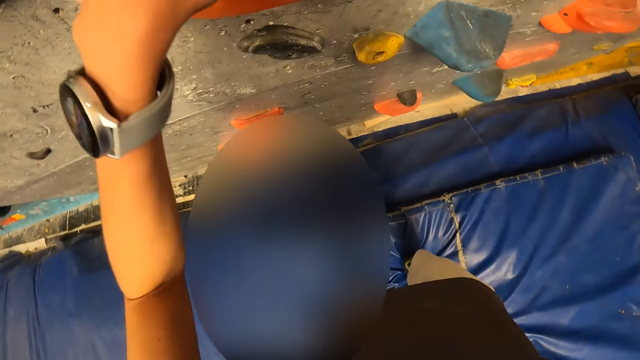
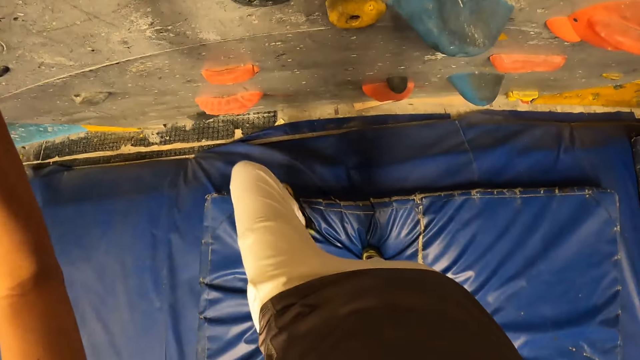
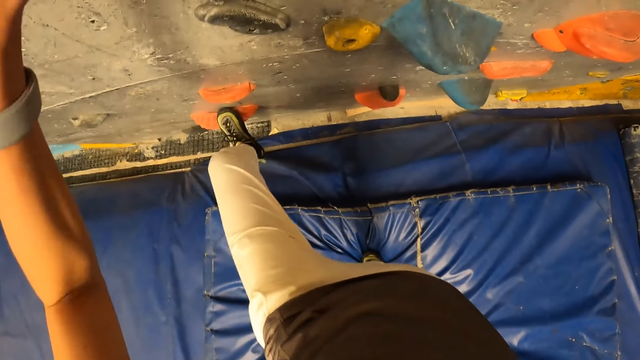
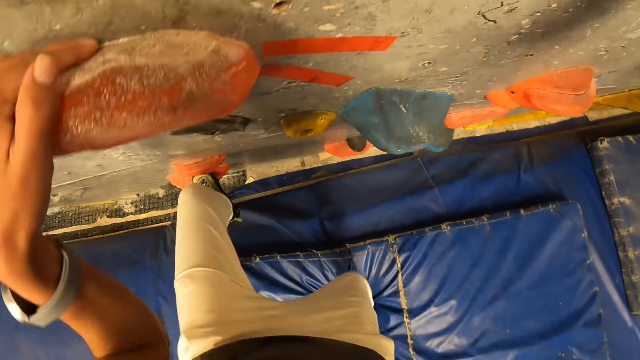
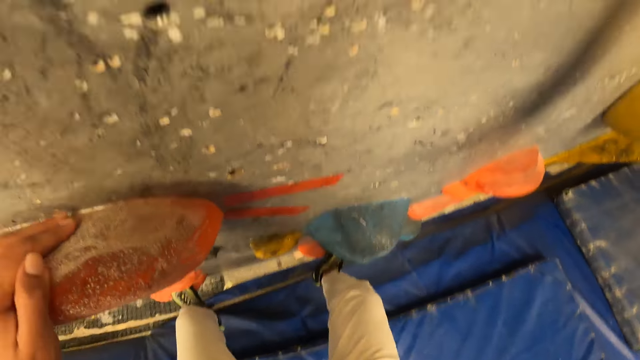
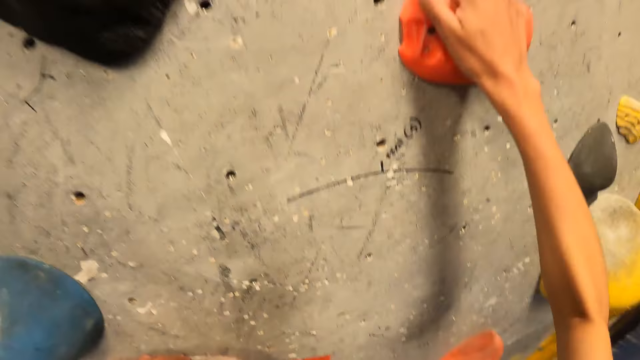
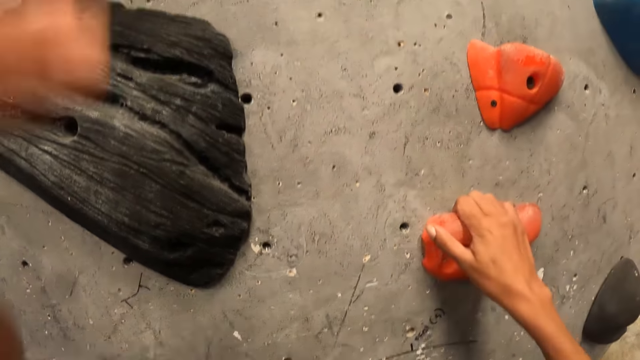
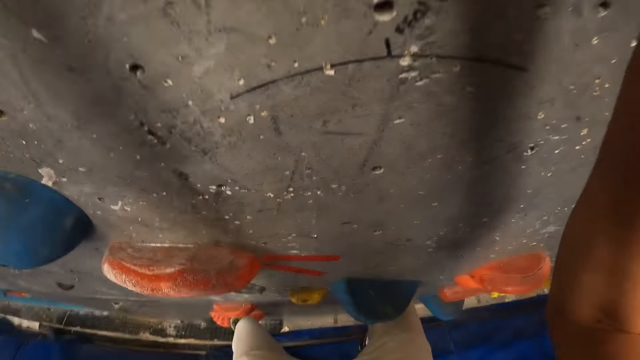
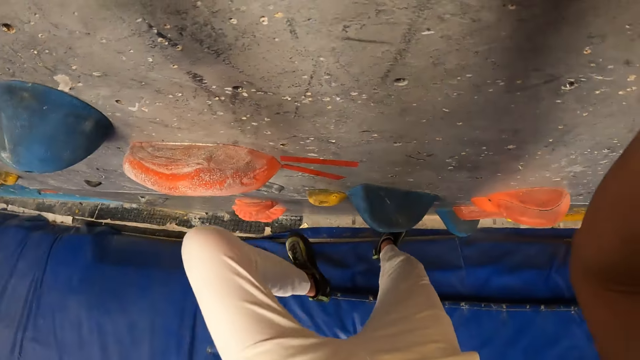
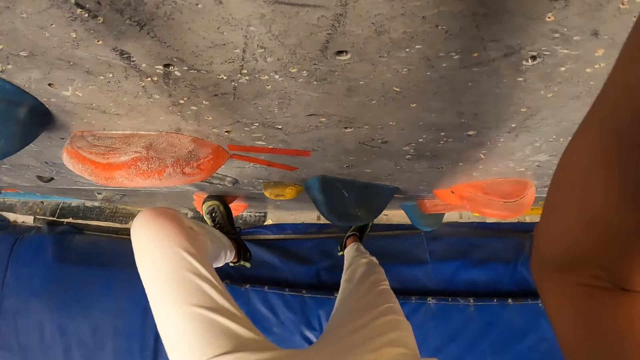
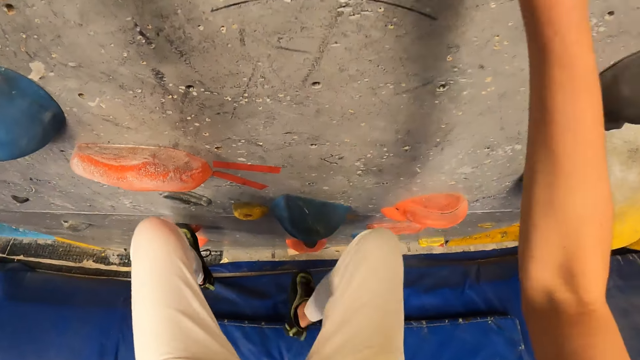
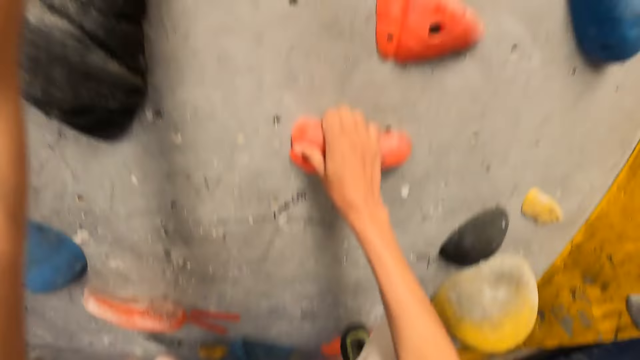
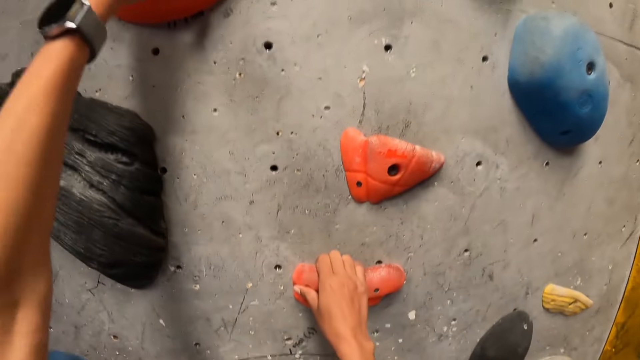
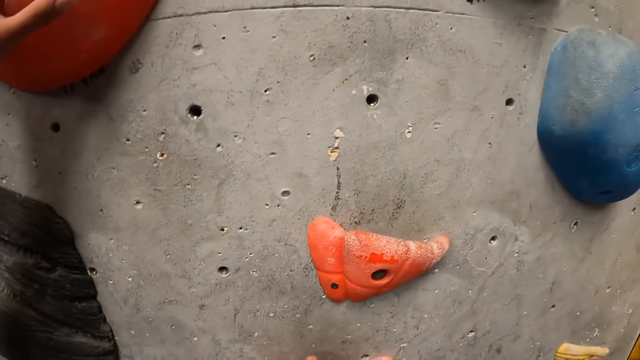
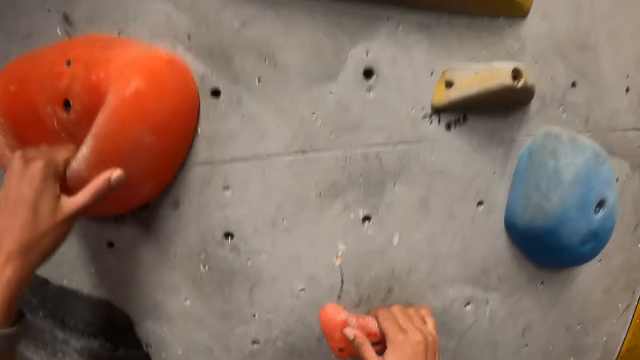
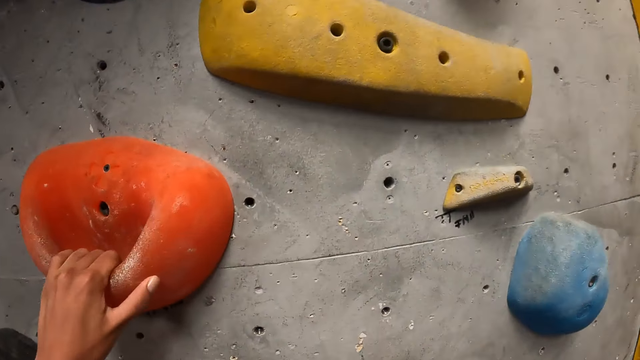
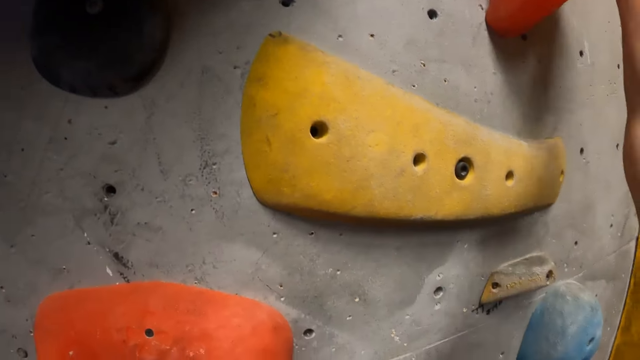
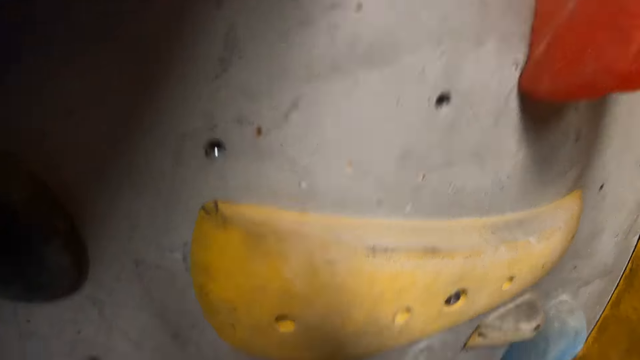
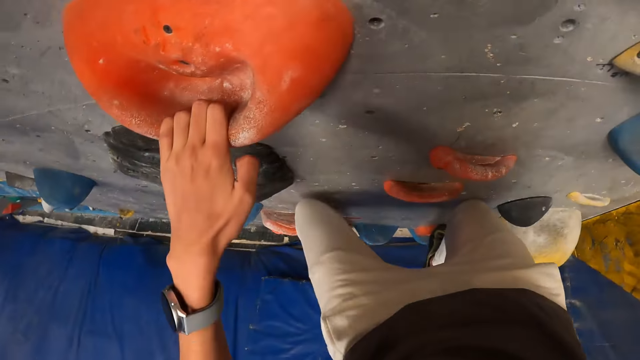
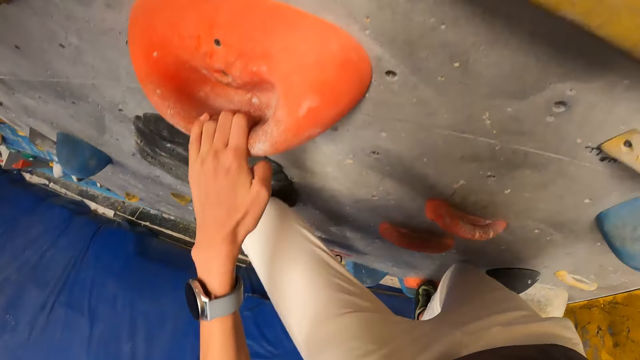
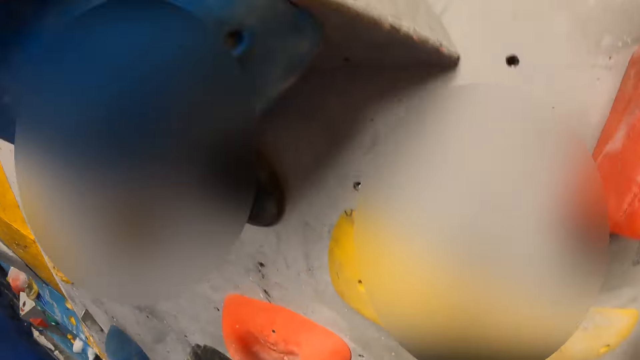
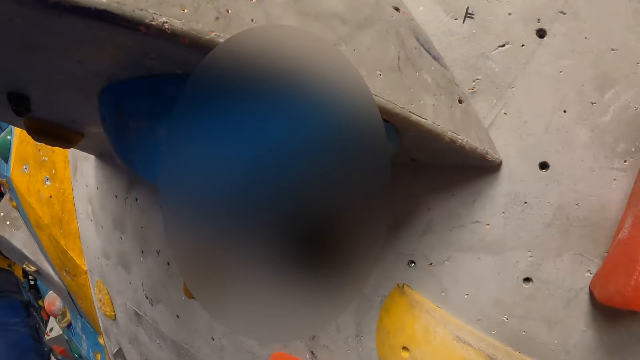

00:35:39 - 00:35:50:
The camera wearer climbs the bouldering wall with both hands and feet. They climb on the wall. They climb on the wall again.

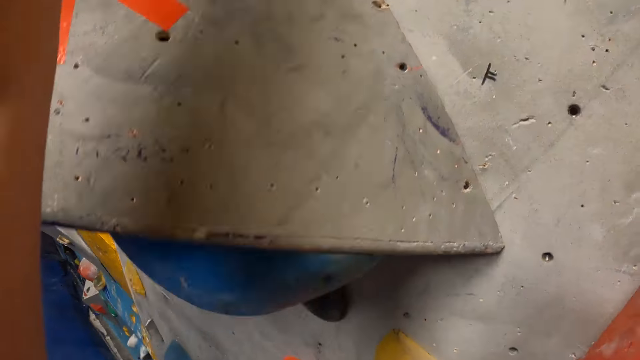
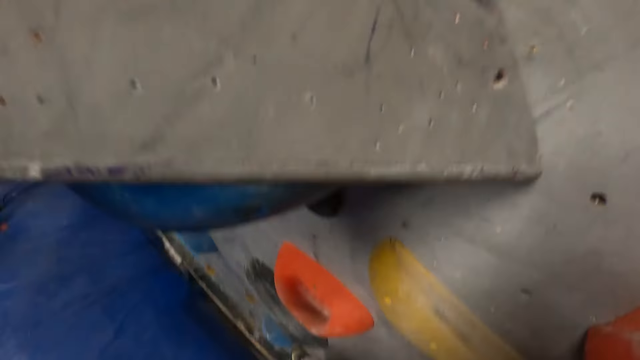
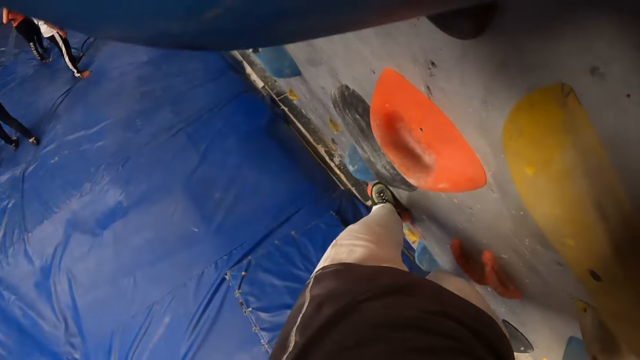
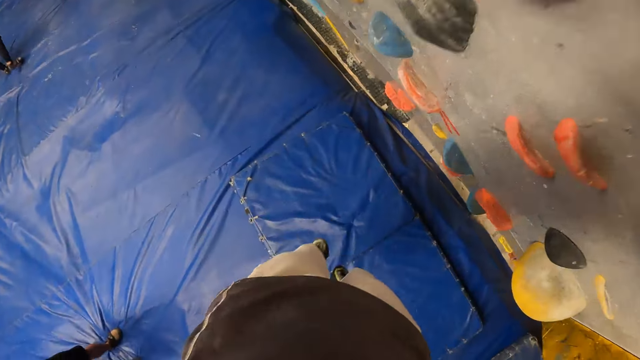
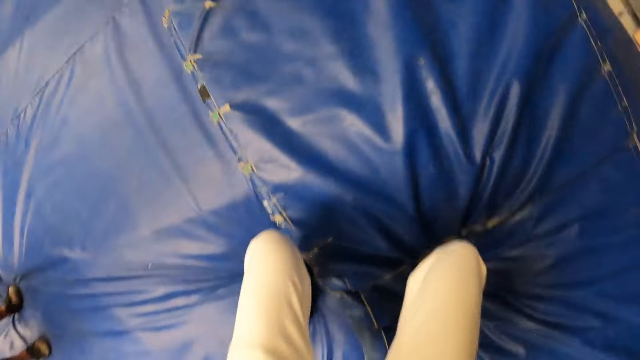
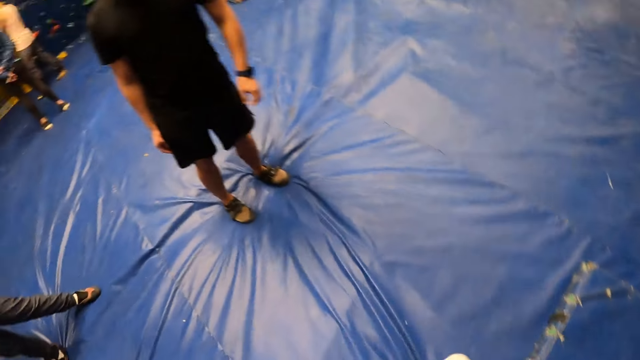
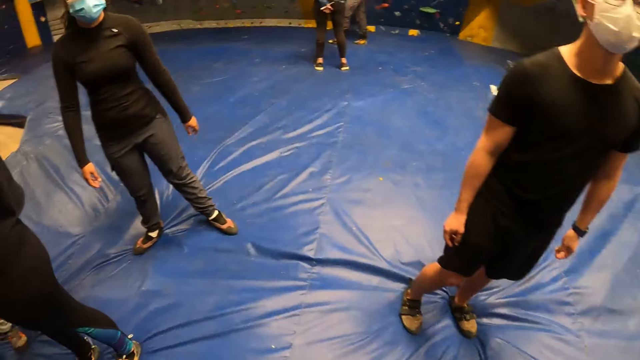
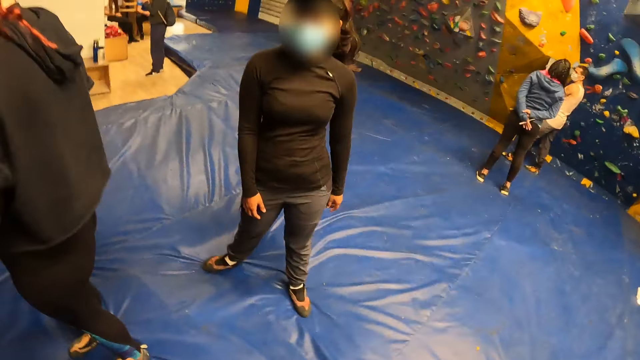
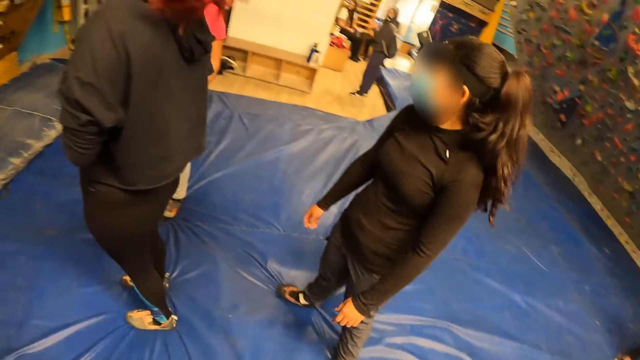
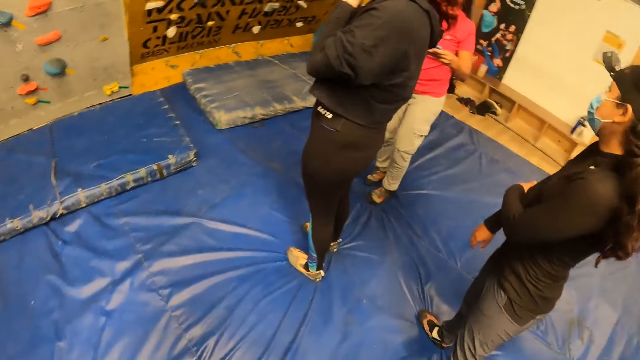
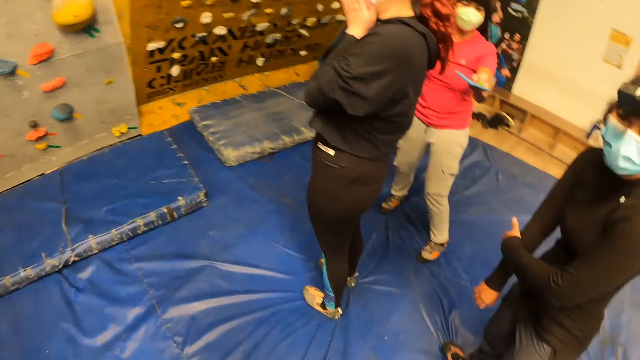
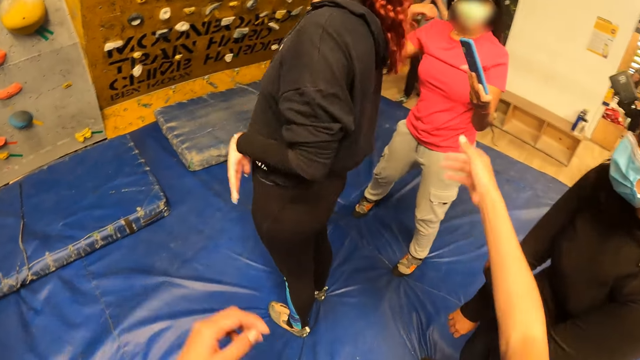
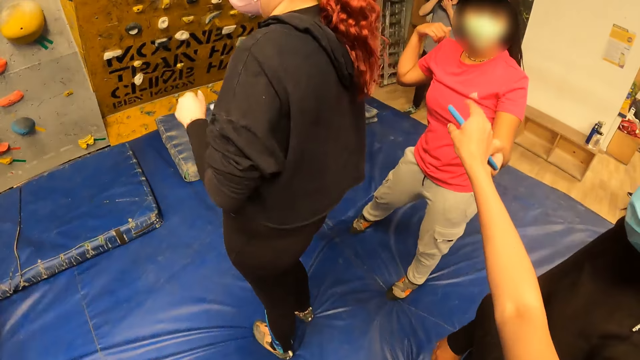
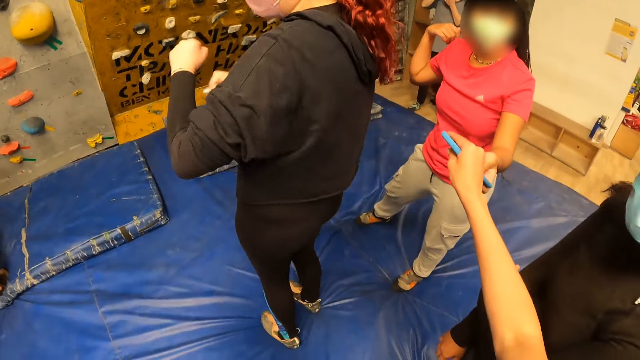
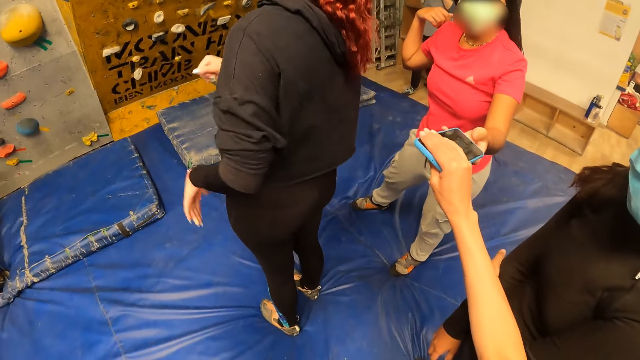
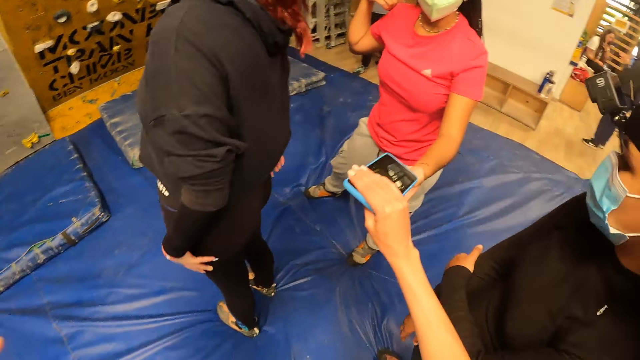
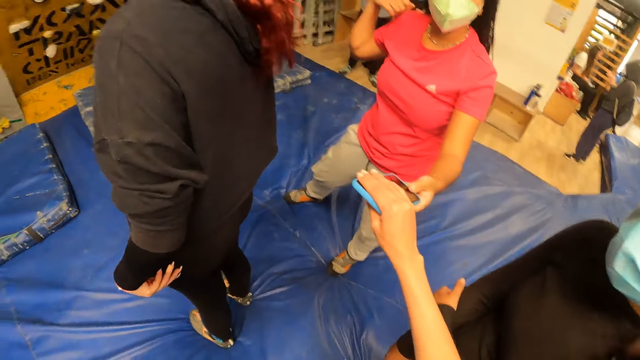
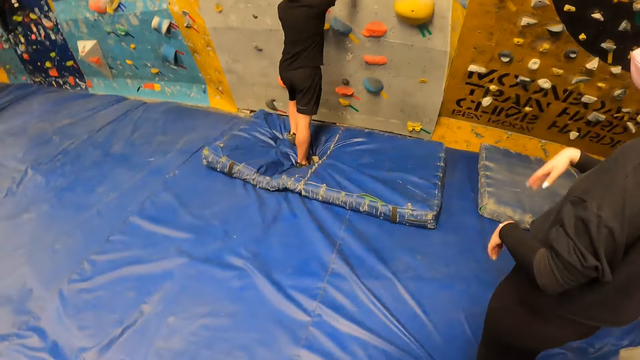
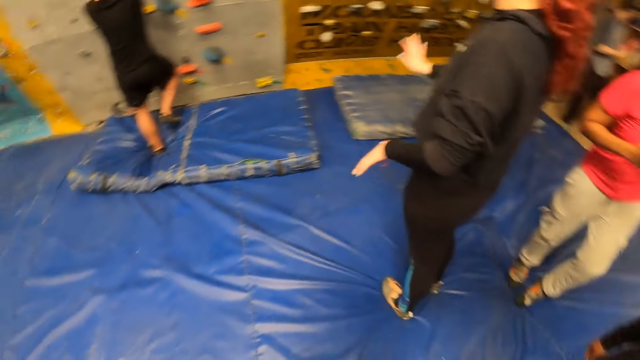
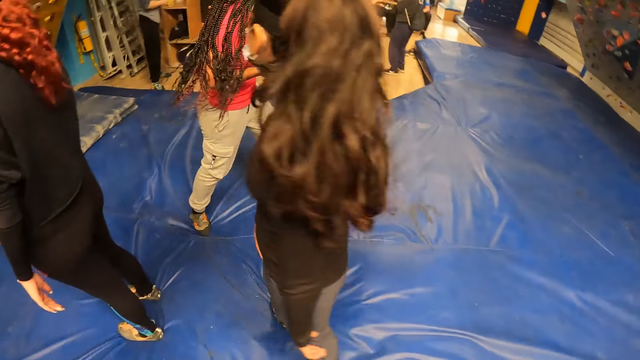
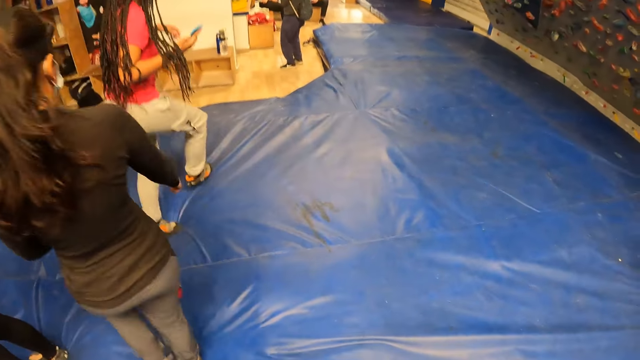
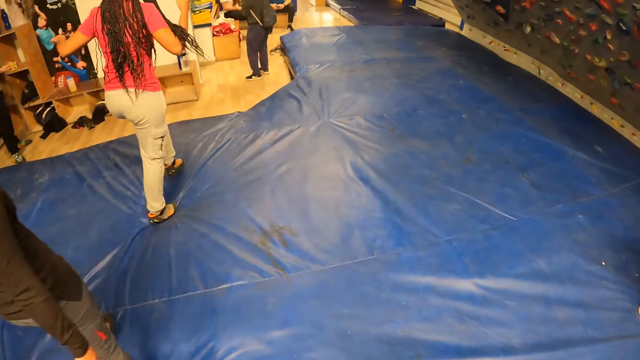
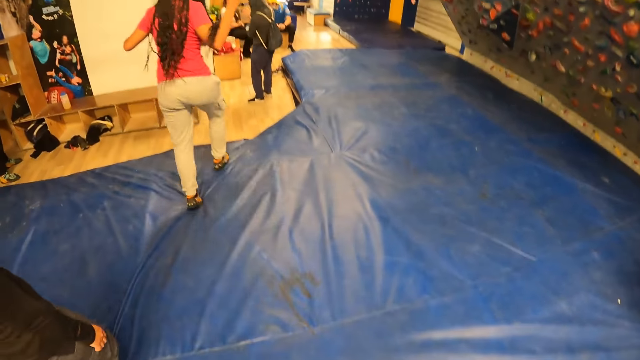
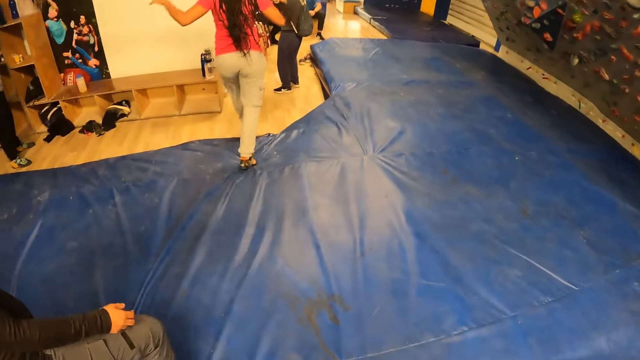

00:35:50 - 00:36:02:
The woman lands on the bouldering mat. The camera wearer falls down. She turns around. She walks. She collects the phone from the woman with her right hand. She turns around. The woman walks towards an exit in the rock wall climbing gym.
